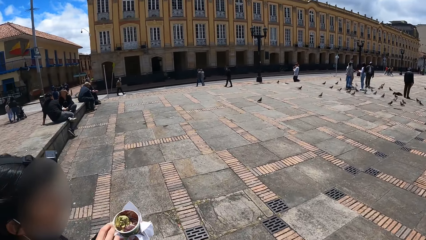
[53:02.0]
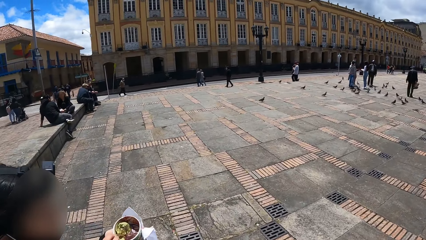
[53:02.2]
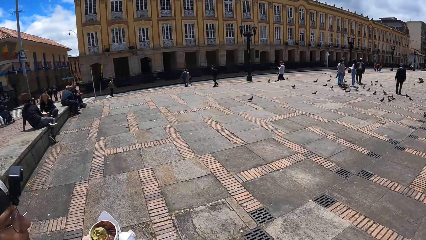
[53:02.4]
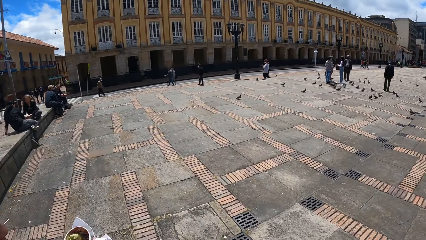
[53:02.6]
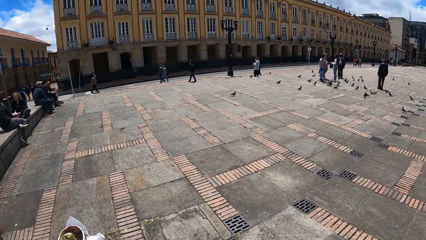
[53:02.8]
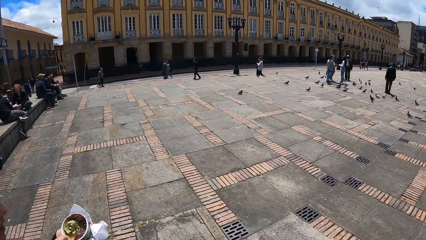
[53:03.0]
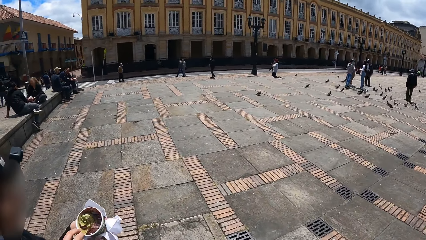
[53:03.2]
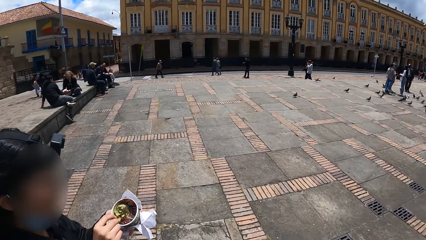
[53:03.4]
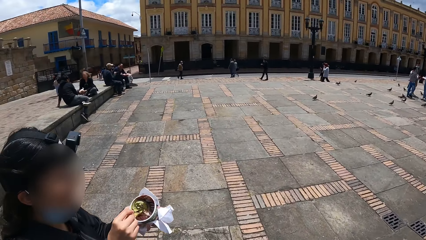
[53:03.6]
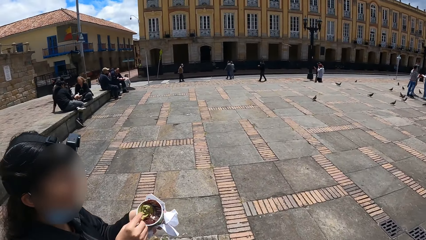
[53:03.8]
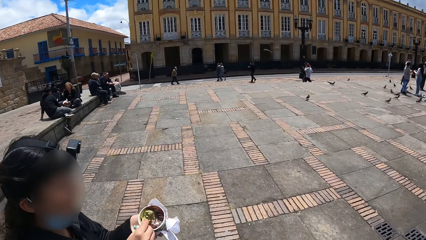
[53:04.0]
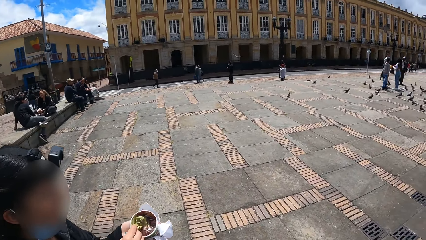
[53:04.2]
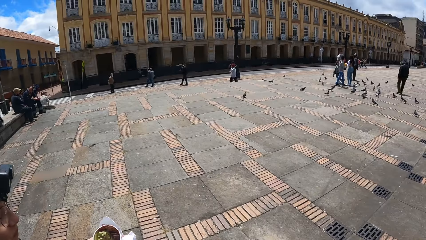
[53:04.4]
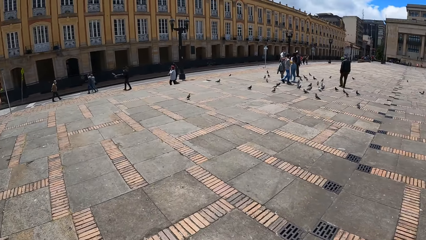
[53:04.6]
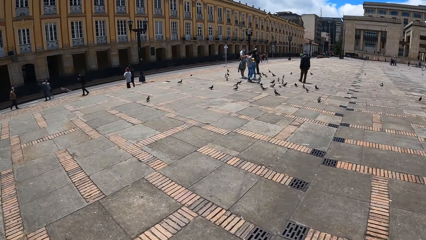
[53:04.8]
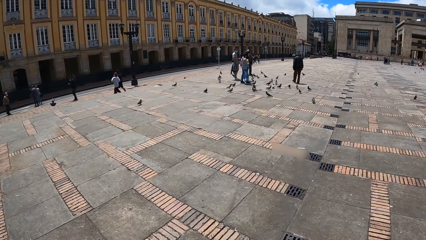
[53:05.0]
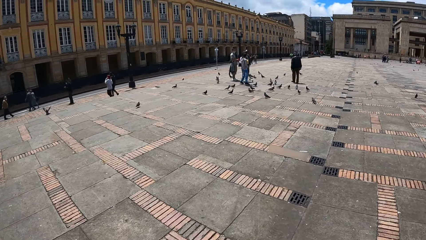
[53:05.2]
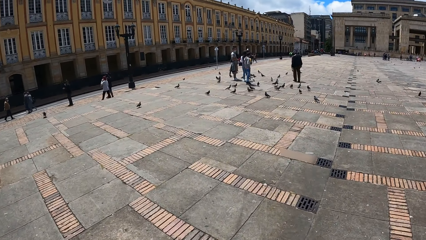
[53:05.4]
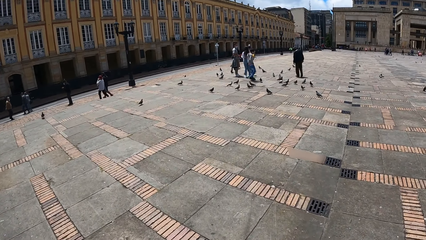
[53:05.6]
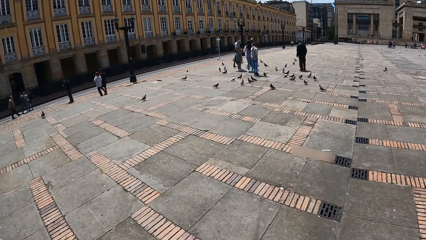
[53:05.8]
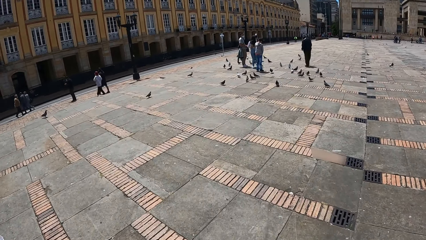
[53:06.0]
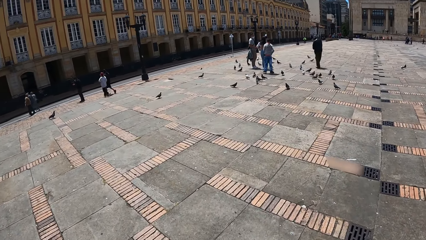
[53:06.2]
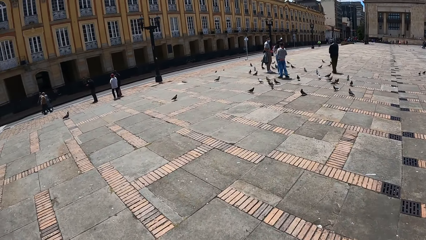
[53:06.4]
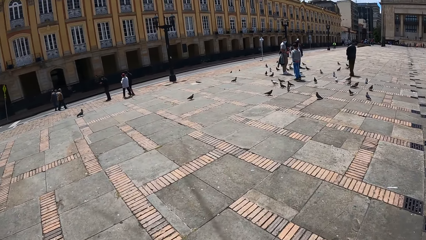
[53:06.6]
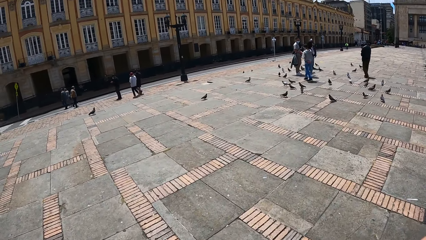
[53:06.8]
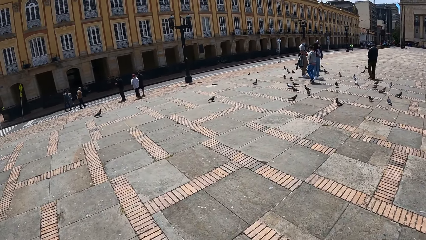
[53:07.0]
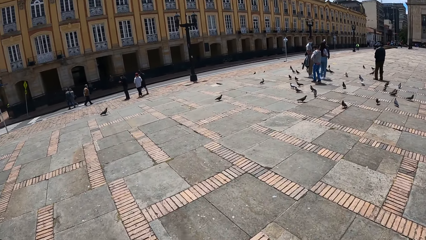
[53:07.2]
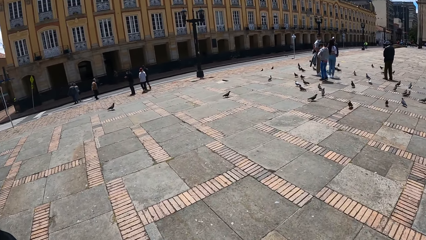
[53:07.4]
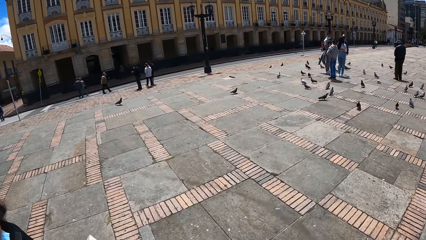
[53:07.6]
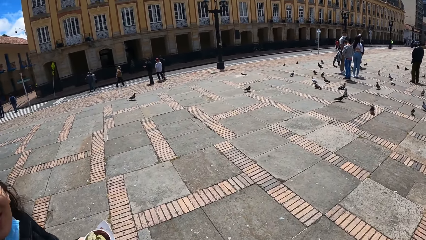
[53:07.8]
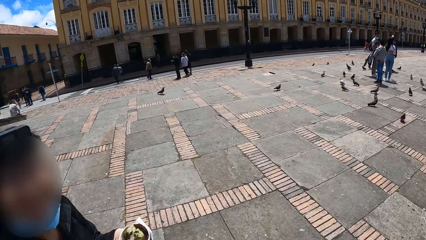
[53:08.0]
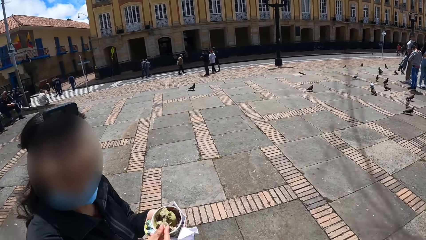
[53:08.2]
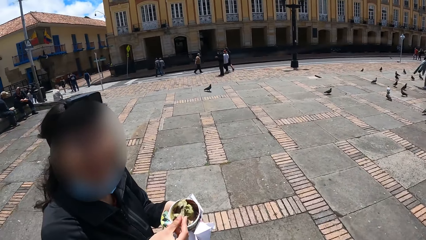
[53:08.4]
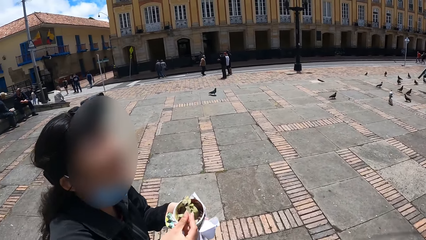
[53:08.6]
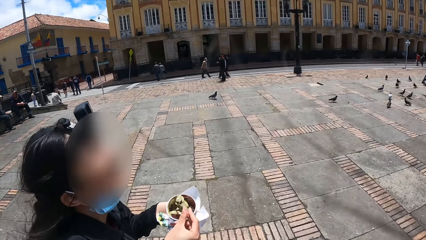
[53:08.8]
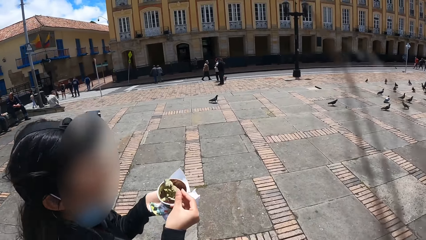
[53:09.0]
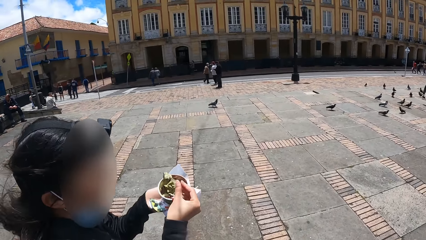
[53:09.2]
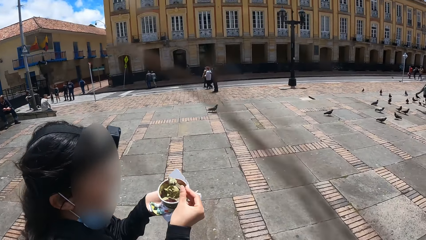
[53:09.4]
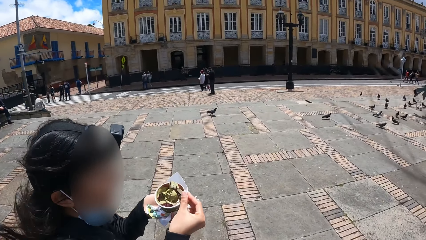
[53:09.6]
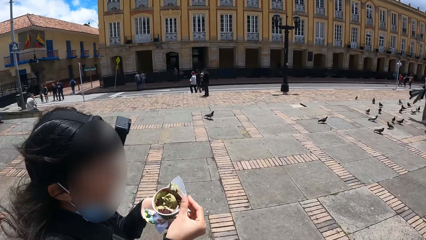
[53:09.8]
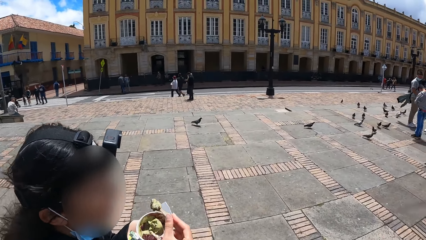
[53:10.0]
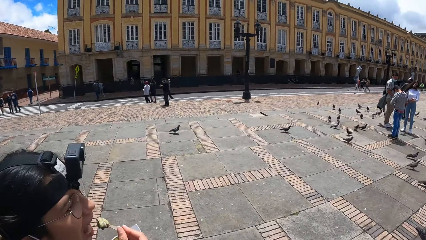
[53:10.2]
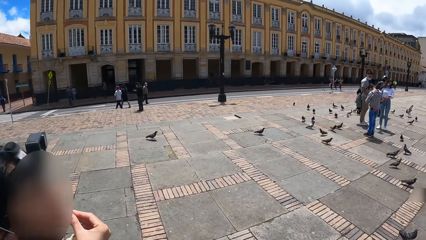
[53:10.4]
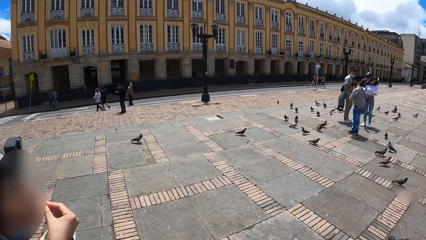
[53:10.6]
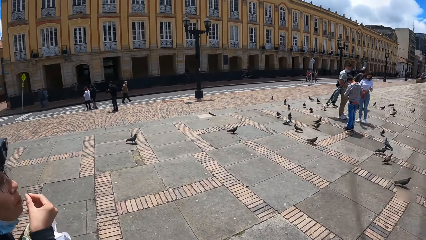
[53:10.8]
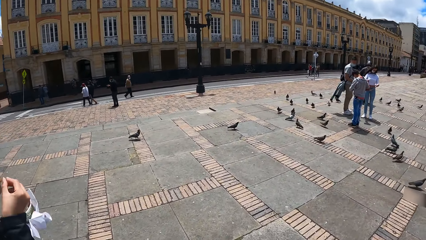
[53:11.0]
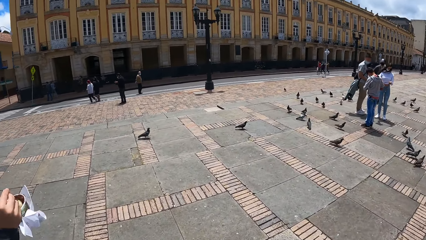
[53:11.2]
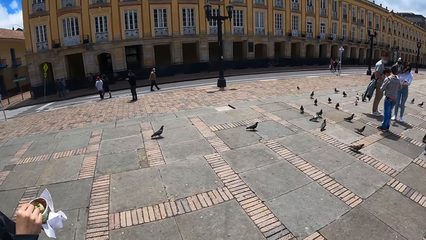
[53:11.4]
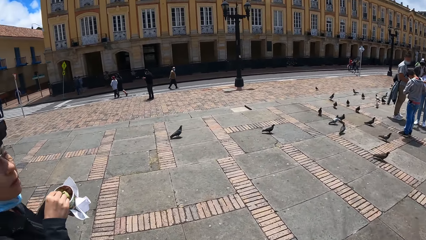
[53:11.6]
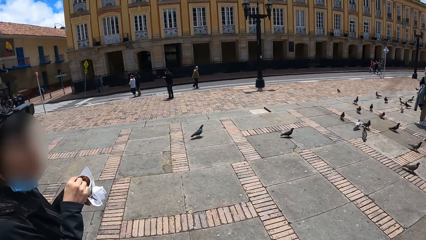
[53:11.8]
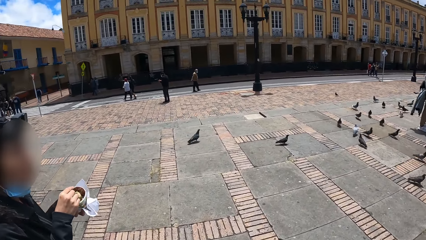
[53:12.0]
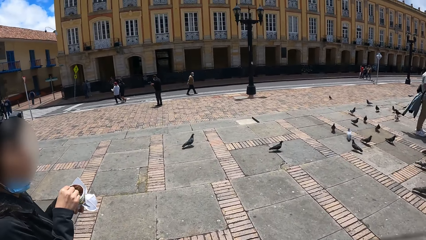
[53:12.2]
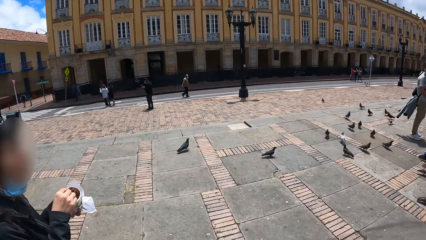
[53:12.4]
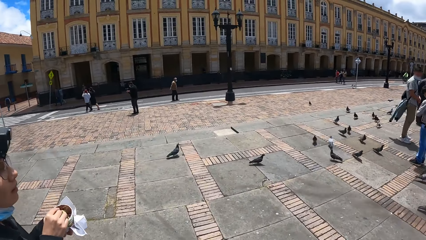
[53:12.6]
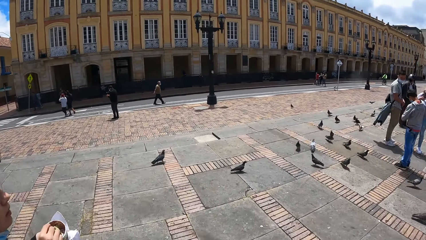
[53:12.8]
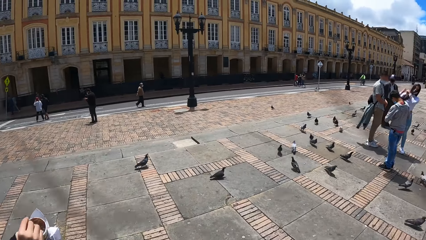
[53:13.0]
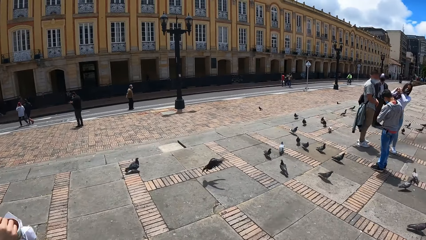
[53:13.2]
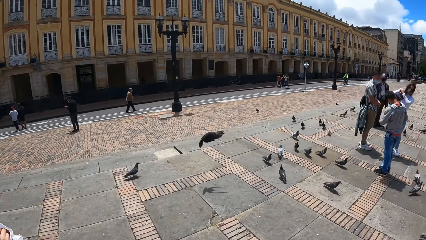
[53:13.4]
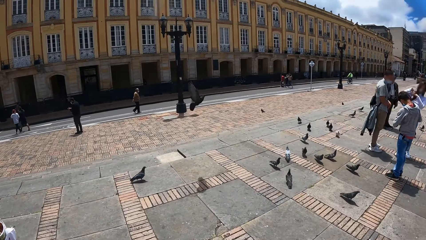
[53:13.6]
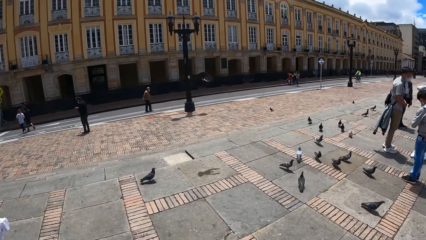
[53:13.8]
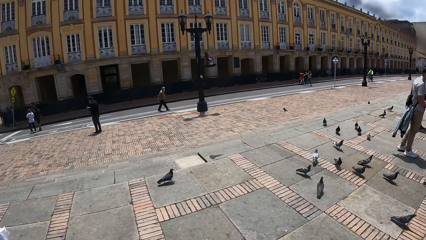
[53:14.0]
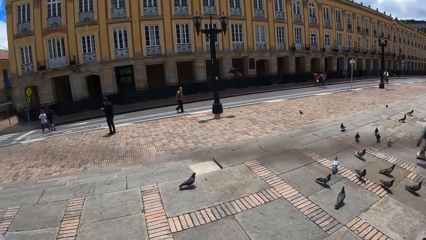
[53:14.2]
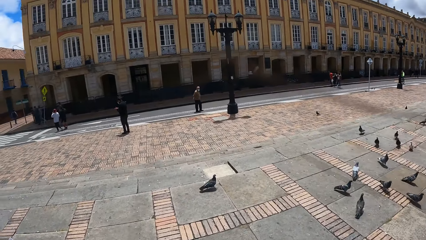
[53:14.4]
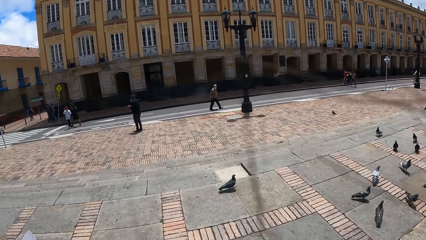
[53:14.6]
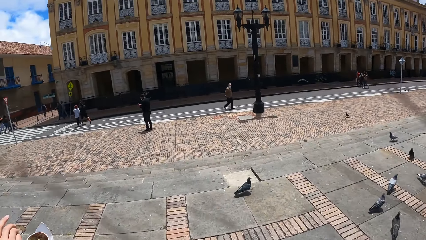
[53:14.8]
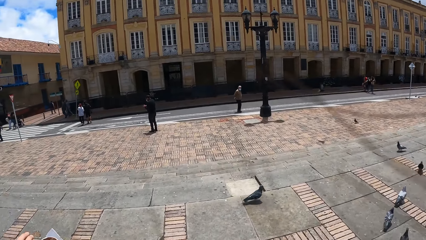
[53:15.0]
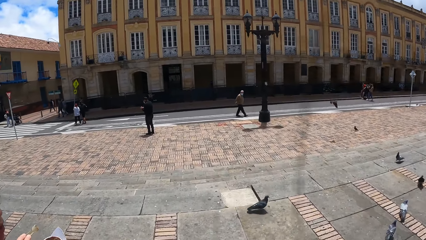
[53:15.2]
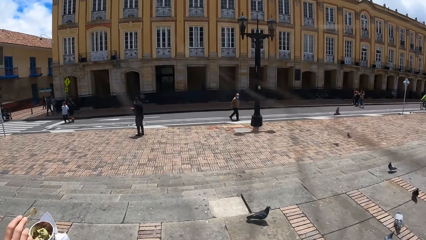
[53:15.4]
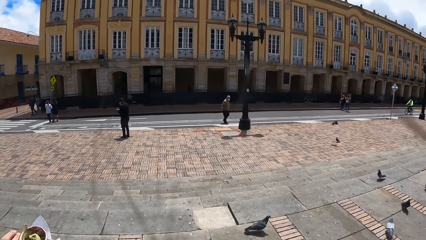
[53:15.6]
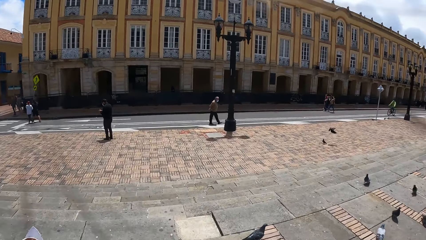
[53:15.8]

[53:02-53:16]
The camera wearer walks around the park with a woman. The woman talks to the camera wearer. The camera wearer looks around. The woman eats a snack.

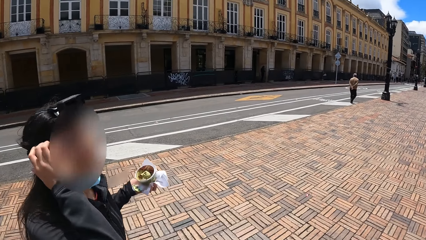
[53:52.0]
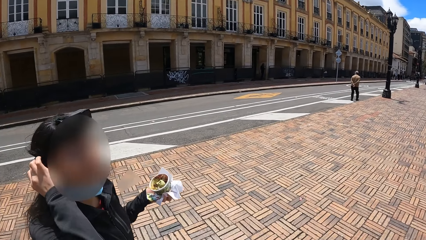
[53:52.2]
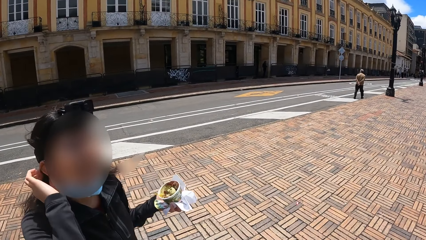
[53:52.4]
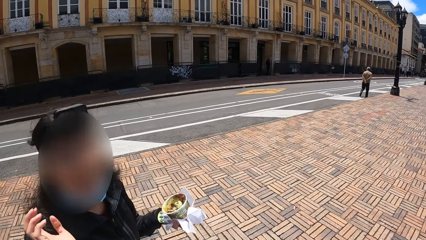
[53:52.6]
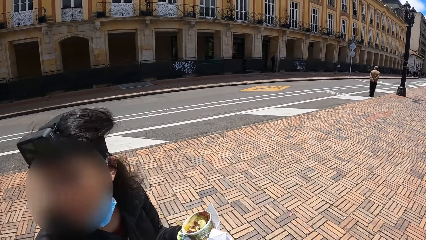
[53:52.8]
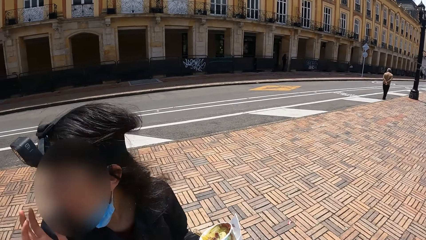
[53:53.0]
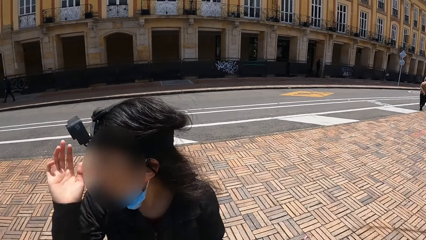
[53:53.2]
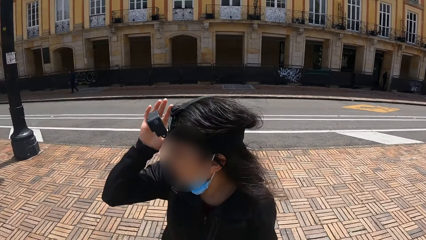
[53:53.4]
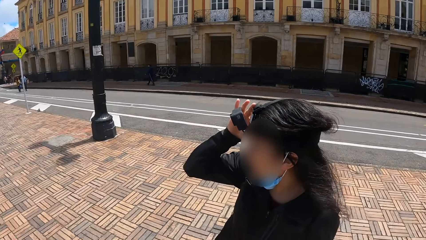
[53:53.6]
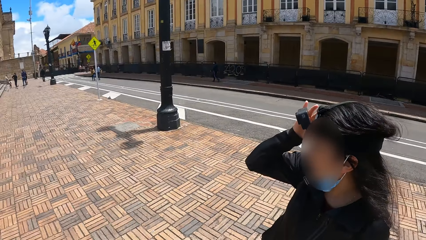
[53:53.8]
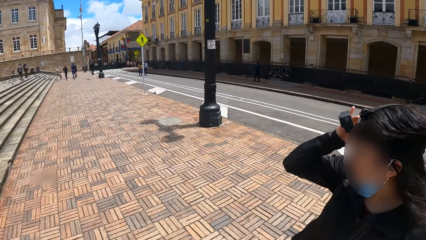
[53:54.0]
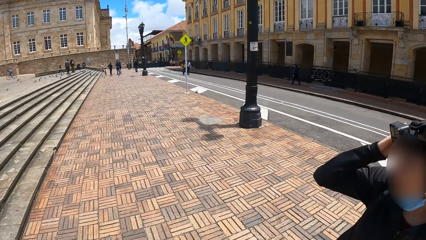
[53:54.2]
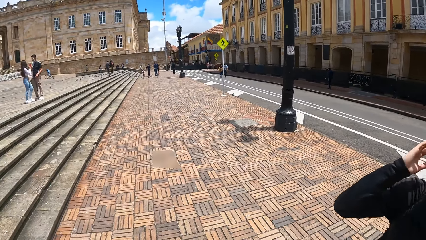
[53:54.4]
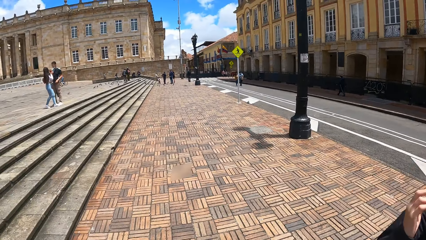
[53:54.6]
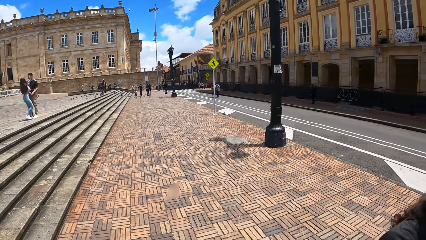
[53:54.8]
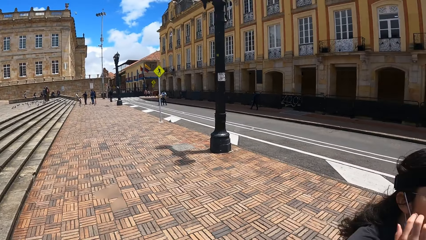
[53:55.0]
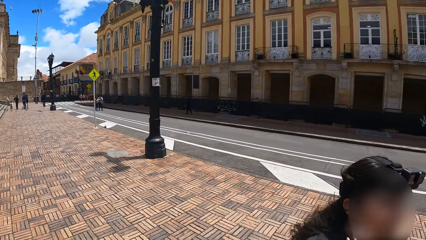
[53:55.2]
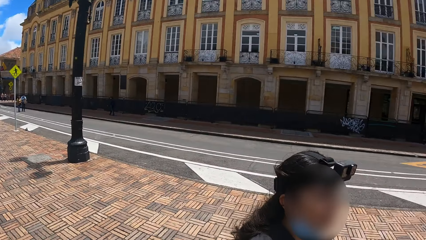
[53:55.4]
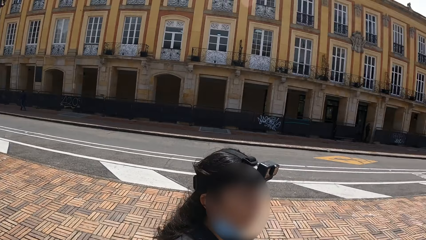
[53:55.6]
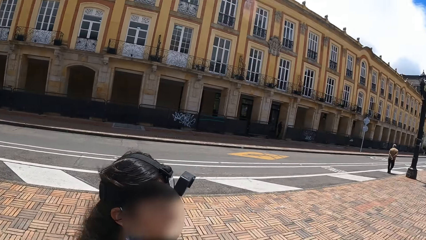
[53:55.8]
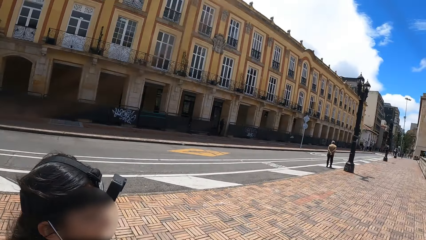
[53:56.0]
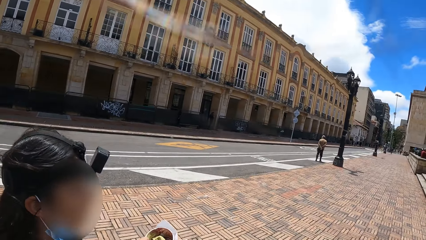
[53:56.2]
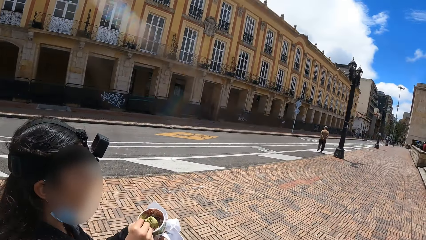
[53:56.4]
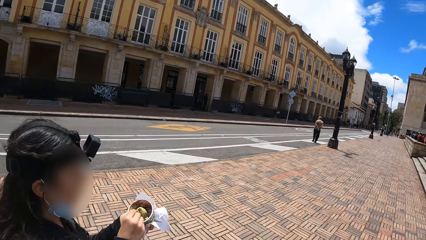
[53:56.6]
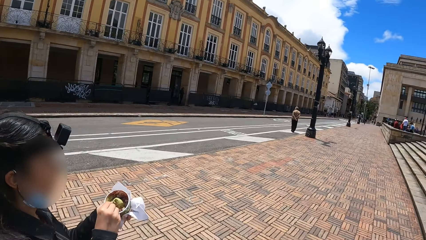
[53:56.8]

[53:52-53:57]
The camera wearer looks around. A person walks alongside the camera wearer.
